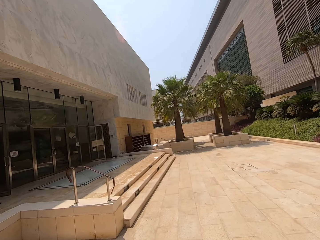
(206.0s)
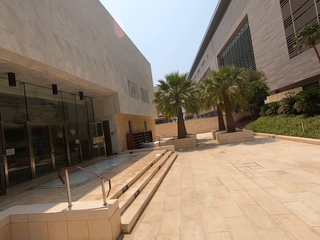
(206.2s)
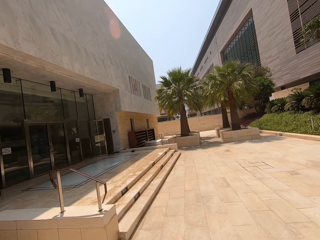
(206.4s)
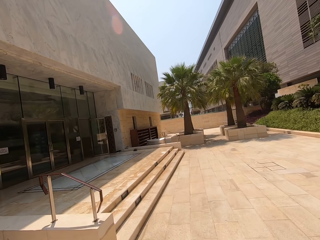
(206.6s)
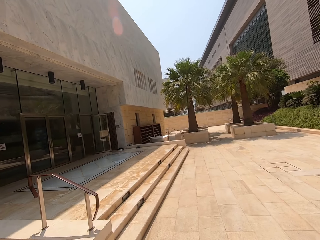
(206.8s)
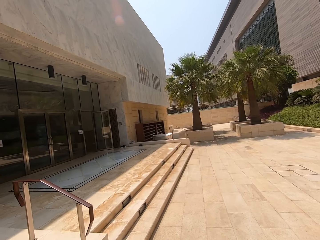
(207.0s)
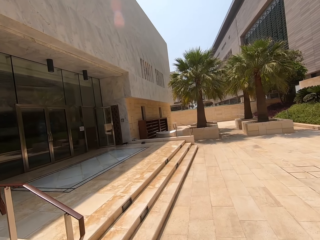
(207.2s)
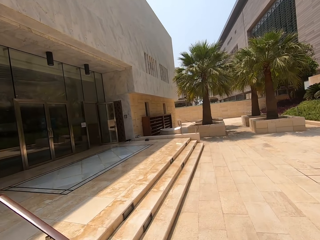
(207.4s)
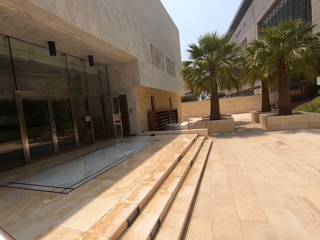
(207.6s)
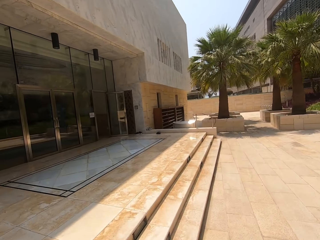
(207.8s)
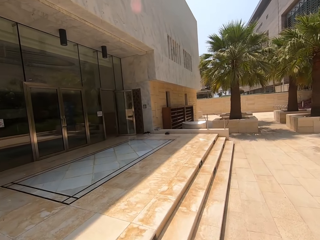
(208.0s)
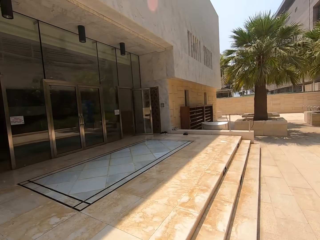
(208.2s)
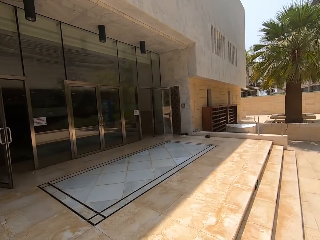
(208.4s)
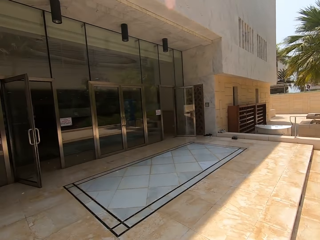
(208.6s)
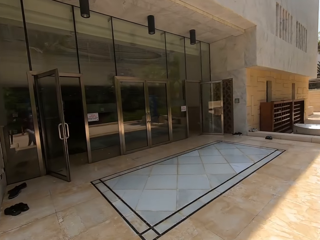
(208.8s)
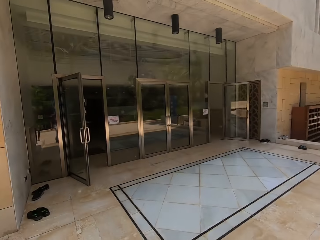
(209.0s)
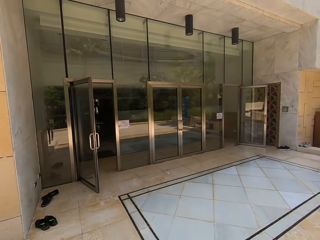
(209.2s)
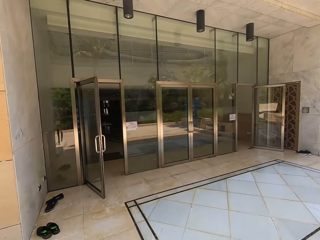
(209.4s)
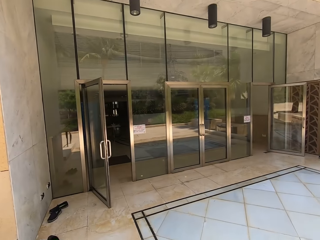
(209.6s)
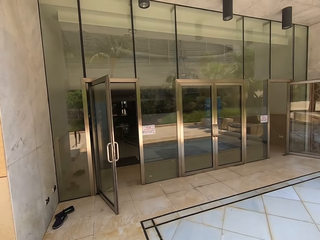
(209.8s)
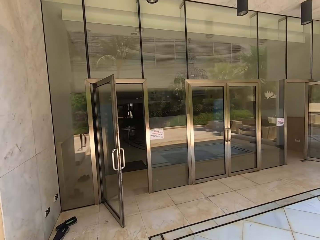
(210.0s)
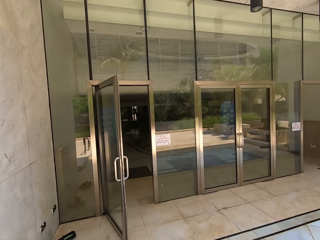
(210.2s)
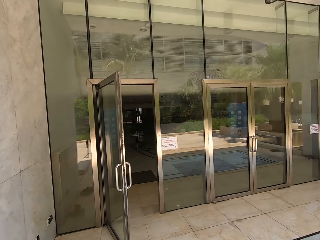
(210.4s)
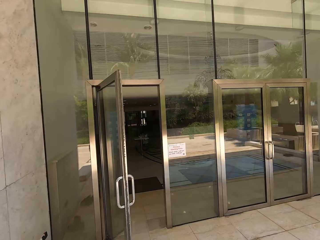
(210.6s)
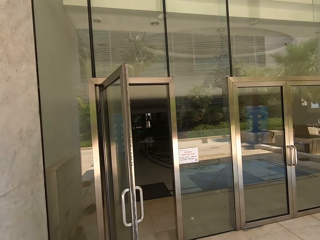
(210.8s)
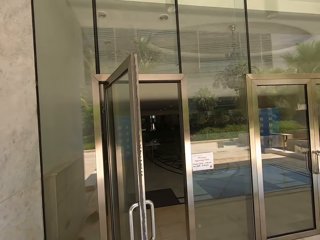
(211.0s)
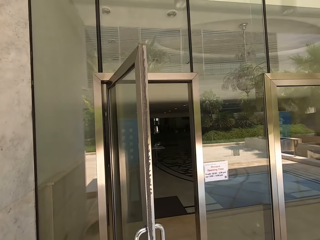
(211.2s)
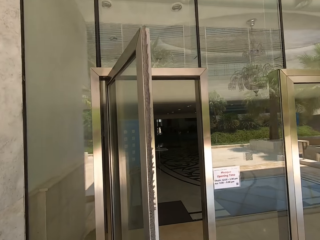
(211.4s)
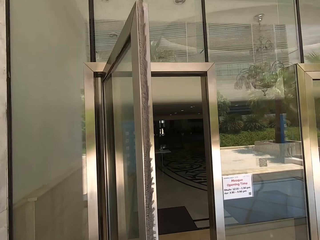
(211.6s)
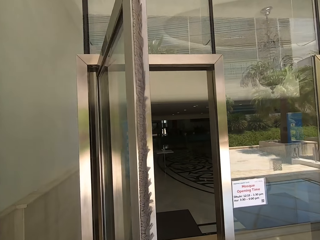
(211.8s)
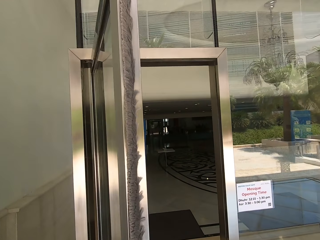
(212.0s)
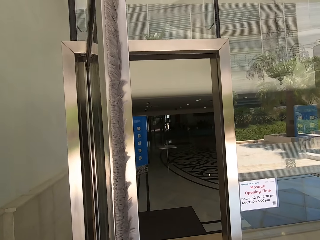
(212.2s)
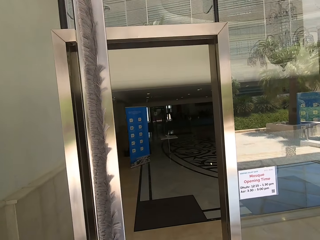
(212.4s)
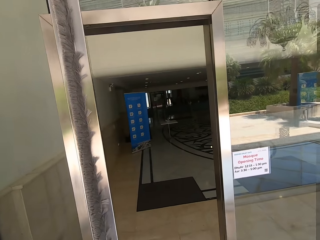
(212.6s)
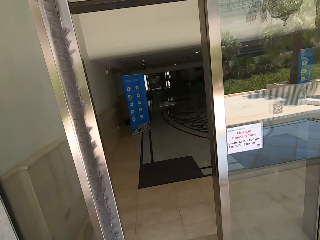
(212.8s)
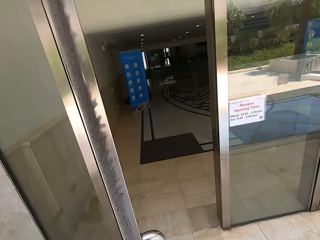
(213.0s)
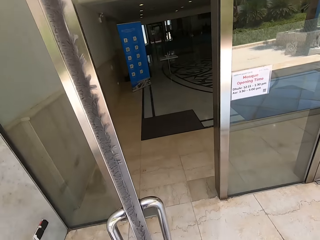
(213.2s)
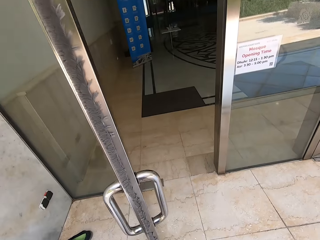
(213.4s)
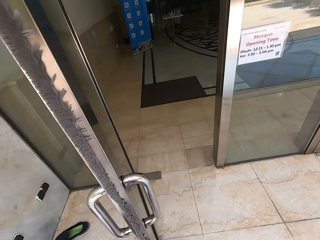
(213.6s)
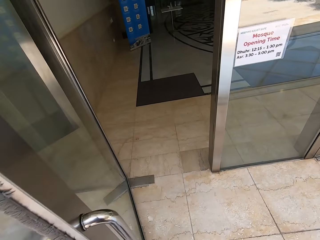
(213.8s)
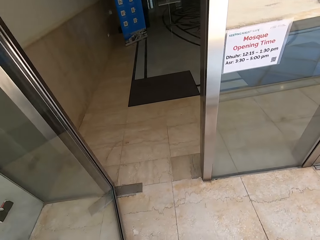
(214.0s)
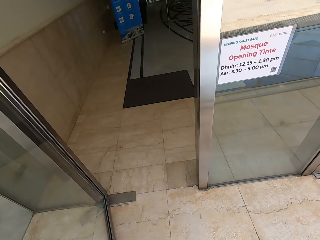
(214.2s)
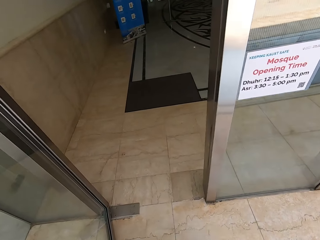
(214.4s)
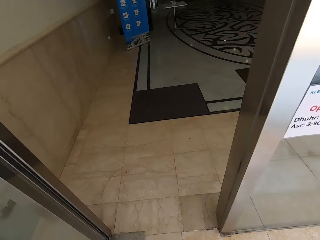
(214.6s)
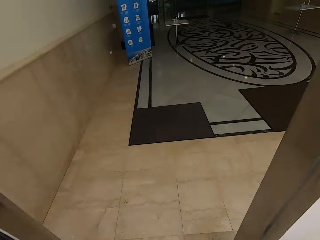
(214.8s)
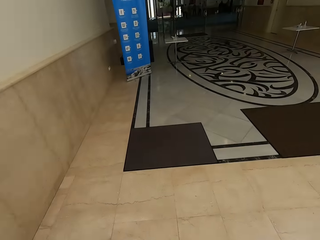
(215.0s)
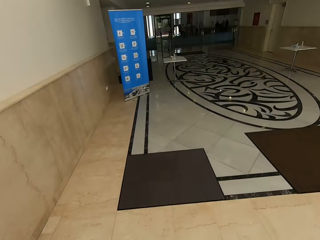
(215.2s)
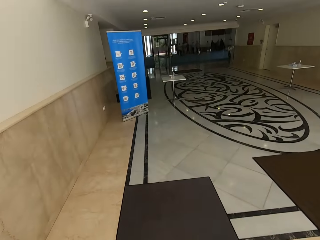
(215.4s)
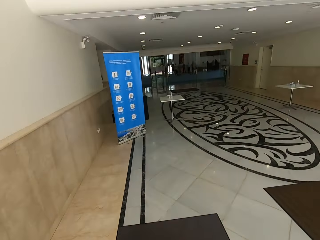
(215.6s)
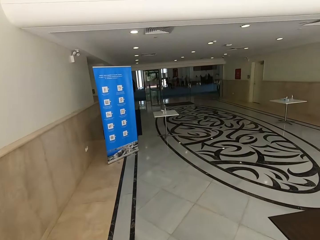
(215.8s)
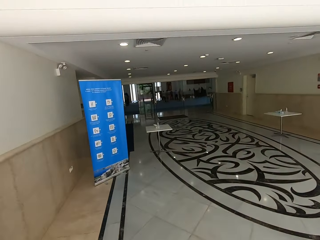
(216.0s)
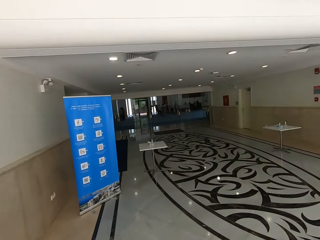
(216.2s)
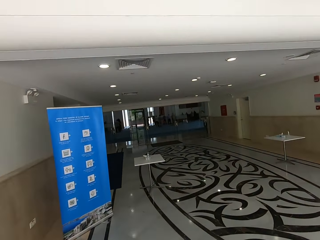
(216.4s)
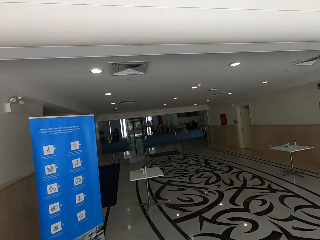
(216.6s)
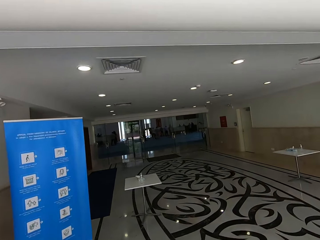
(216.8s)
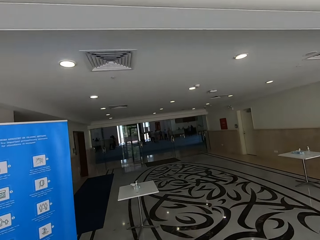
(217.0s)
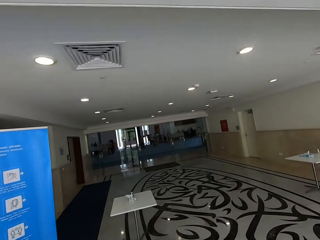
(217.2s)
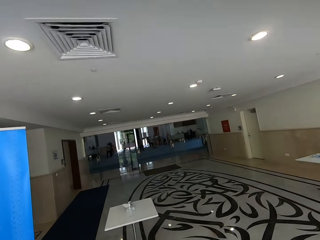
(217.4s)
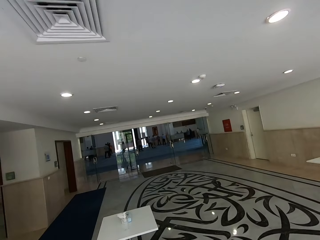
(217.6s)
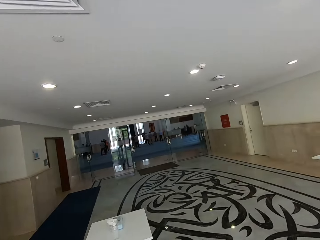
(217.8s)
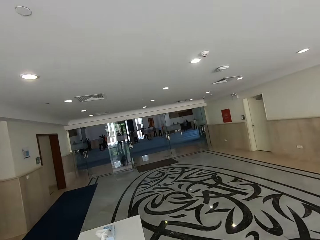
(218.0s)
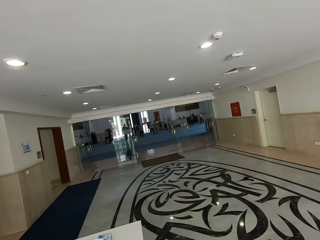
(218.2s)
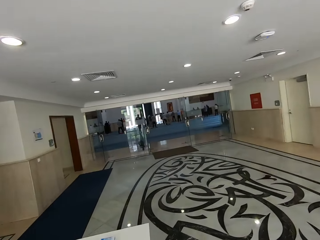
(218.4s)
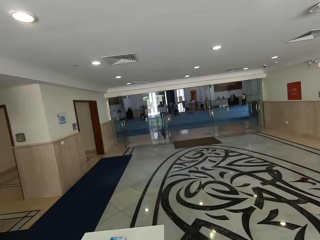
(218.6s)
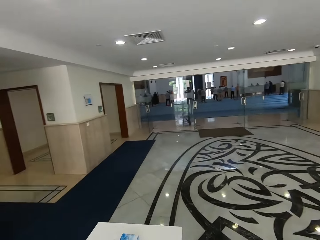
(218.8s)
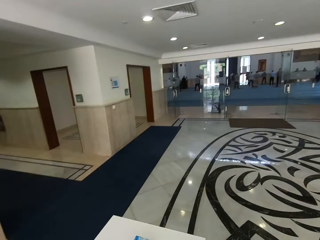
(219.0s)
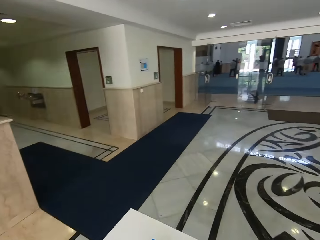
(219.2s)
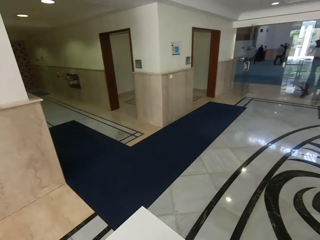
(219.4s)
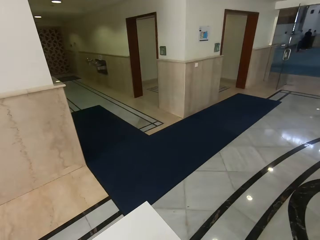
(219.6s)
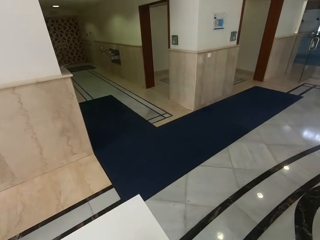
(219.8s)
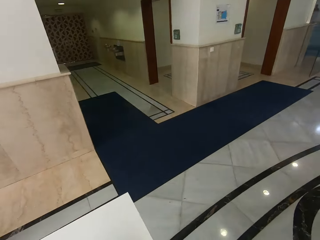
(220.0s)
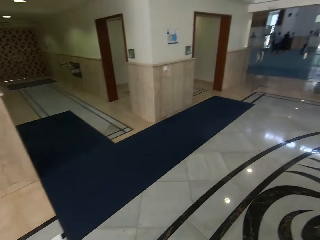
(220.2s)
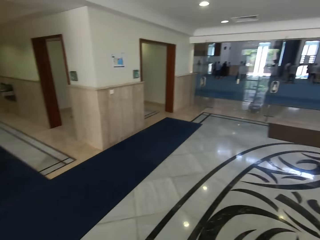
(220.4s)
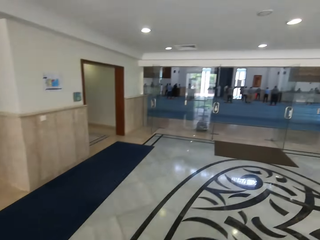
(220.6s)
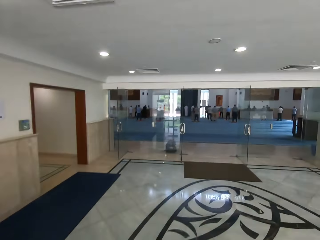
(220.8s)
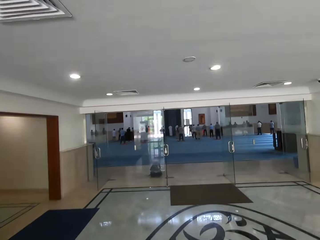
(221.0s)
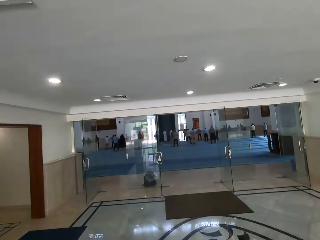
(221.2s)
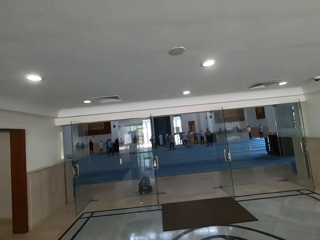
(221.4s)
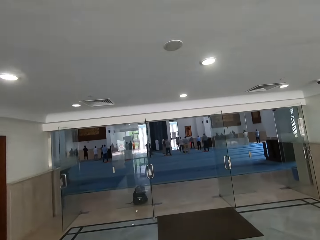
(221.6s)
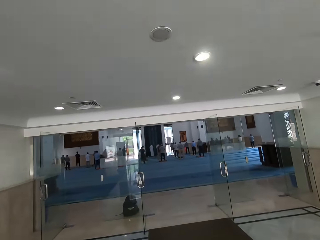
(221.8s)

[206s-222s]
The camera wearer walks up the stairs. They step forward. They walk into the building. They walk in a mosque. They walk around.

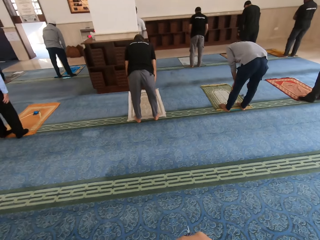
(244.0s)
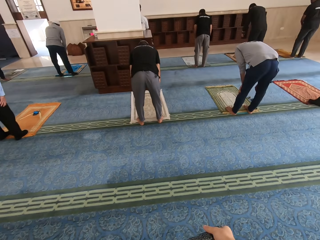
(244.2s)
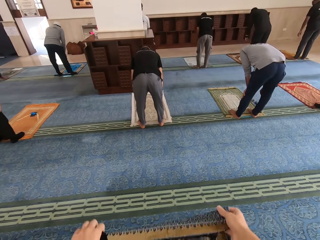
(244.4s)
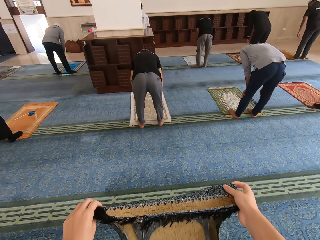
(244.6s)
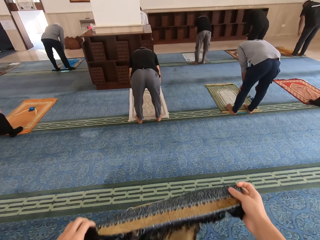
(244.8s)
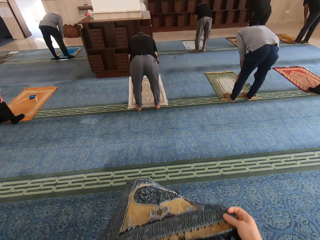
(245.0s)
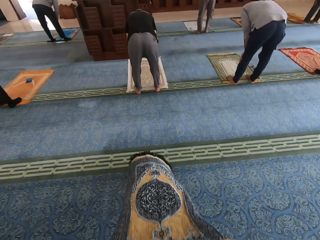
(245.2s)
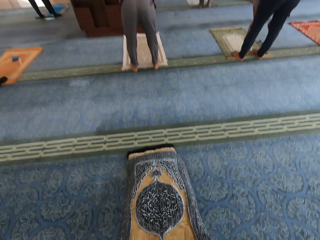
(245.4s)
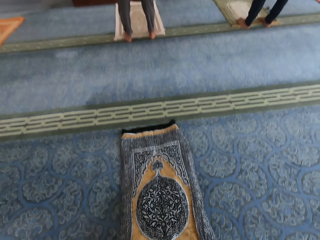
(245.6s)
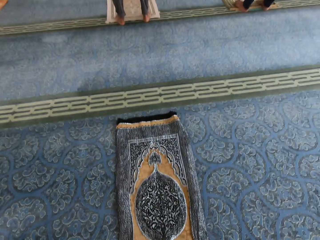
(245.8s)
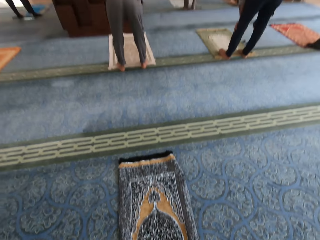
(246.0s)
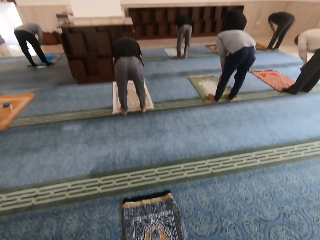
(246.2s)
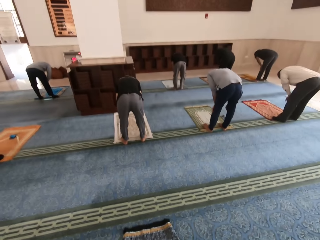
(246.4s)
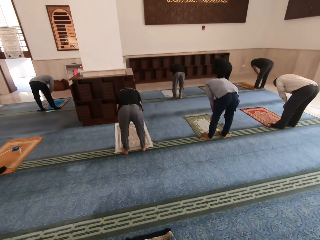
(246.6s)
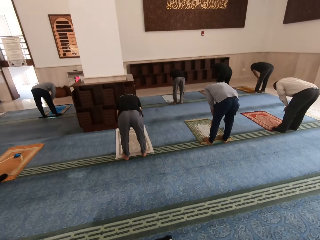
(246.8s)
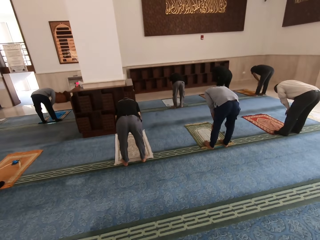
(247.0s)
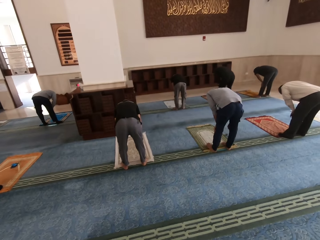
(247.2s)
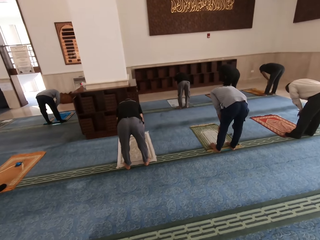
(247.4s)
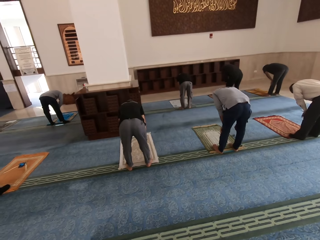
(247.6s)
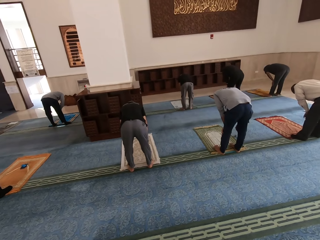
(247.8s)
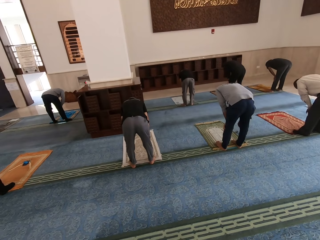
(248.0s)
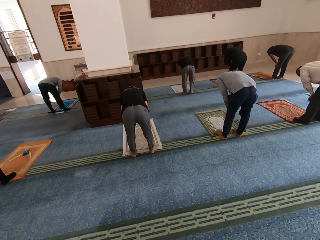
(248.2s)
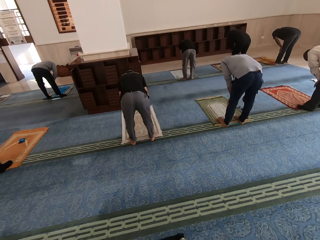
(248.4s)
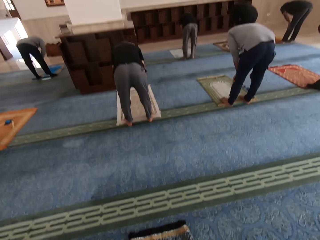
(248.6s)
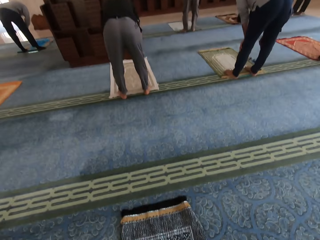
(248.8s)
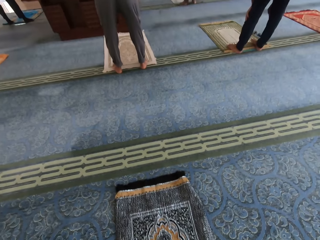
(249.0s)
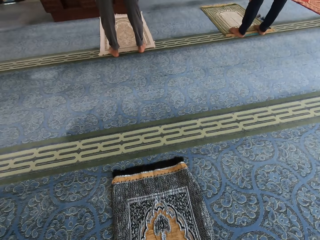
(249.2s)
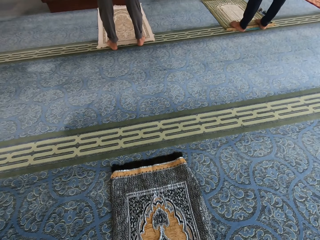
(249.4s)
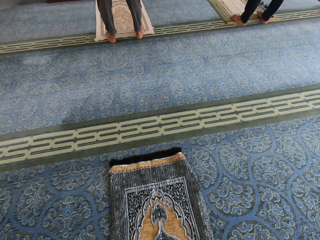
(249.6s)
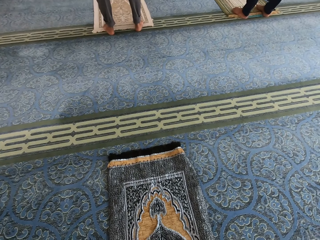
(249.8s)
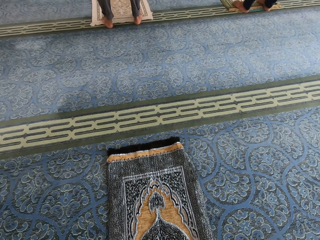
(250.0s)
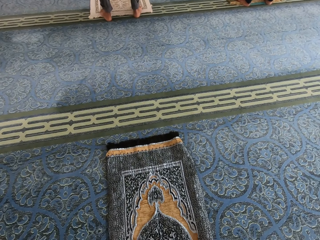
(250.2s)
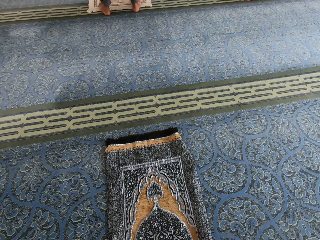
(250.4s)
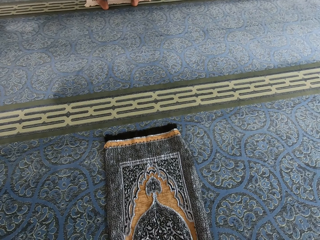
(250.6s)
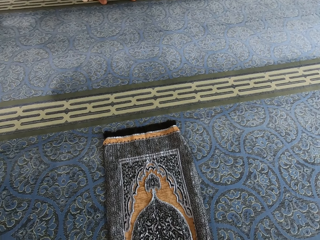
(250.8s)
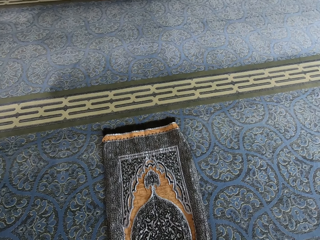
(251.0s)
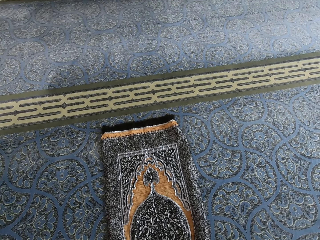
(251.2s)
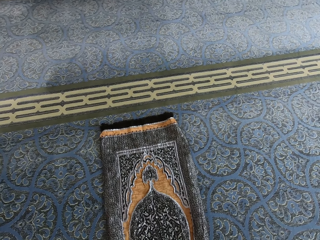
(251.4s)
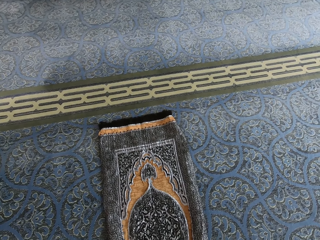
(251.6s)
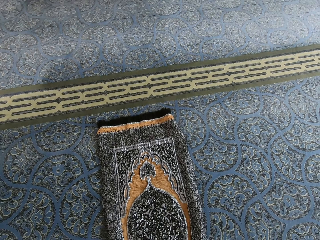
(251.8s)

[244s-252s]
The camera wearer puts the mat down. A man bends. The camera wearer puts the mat down. They look around.
